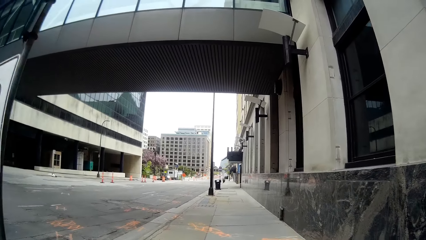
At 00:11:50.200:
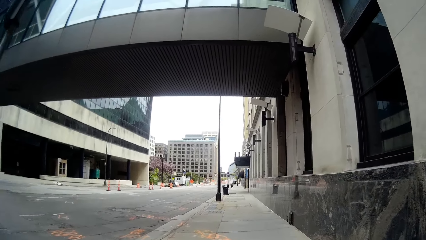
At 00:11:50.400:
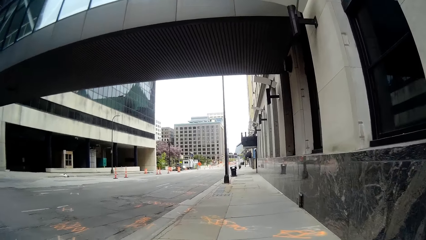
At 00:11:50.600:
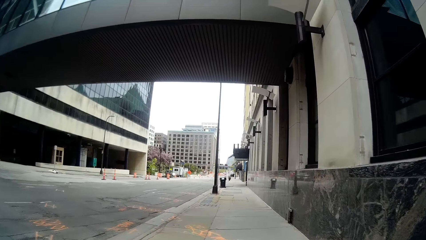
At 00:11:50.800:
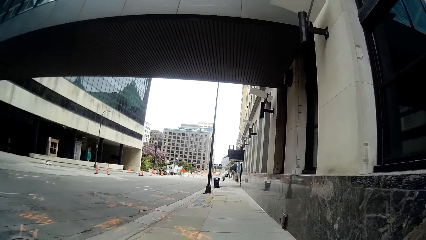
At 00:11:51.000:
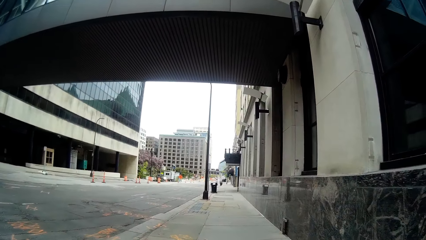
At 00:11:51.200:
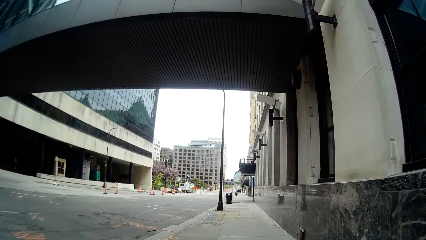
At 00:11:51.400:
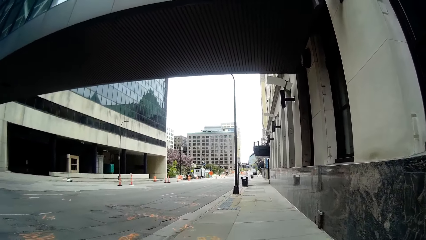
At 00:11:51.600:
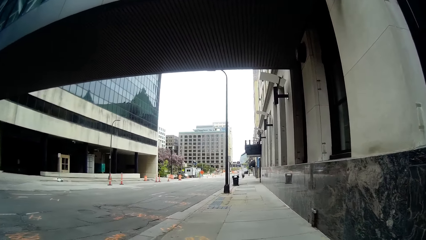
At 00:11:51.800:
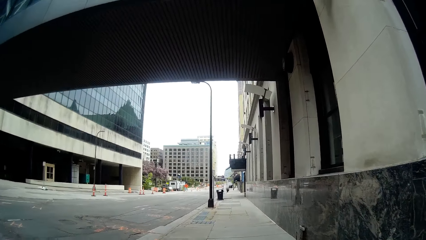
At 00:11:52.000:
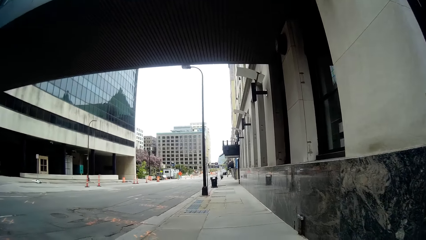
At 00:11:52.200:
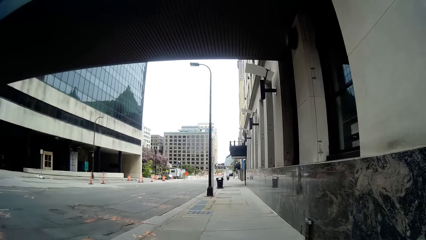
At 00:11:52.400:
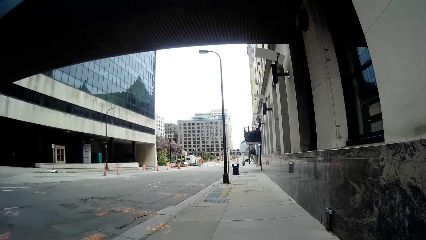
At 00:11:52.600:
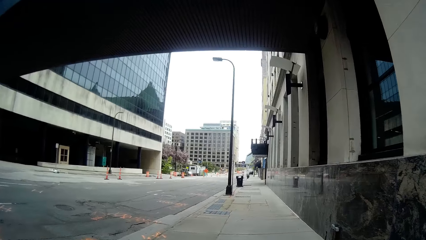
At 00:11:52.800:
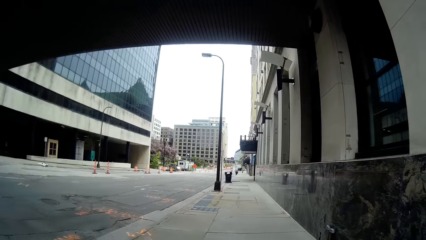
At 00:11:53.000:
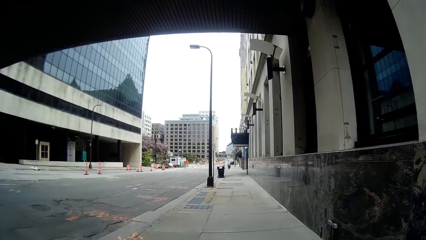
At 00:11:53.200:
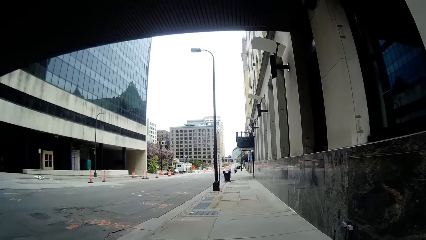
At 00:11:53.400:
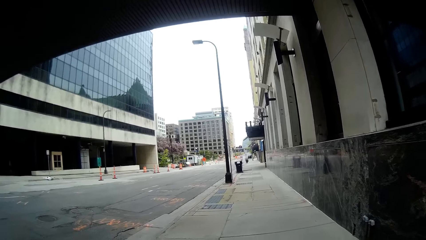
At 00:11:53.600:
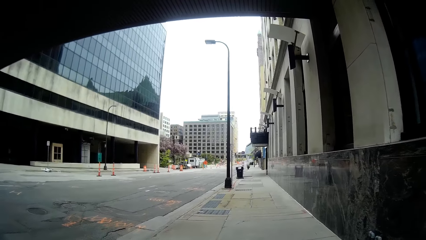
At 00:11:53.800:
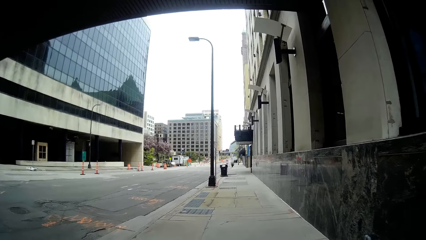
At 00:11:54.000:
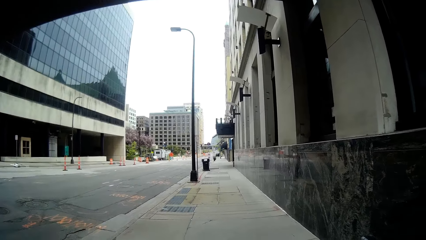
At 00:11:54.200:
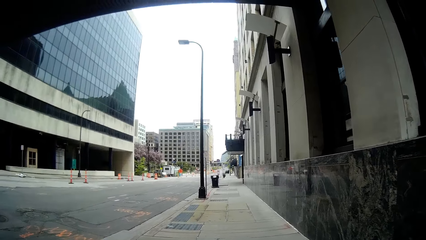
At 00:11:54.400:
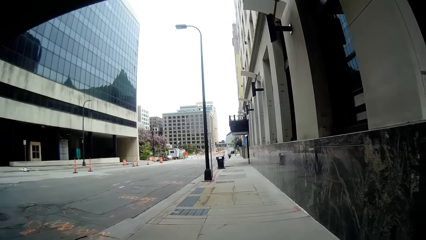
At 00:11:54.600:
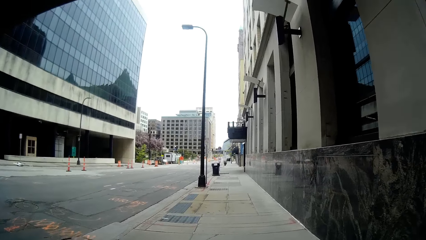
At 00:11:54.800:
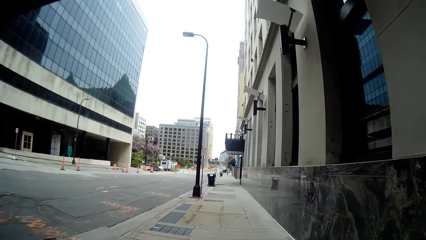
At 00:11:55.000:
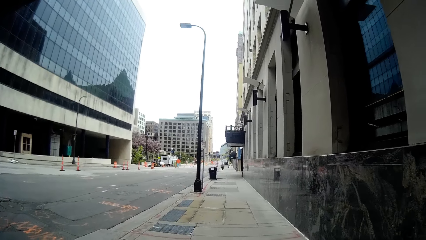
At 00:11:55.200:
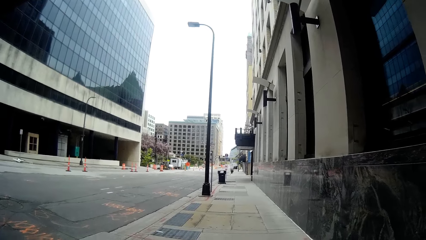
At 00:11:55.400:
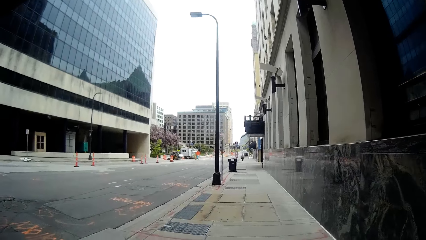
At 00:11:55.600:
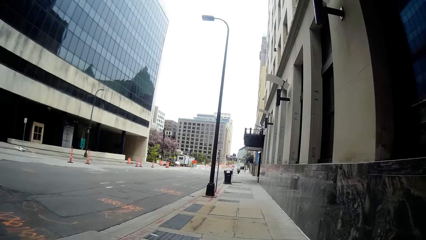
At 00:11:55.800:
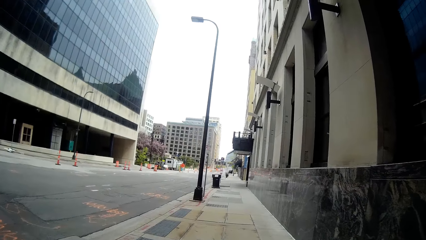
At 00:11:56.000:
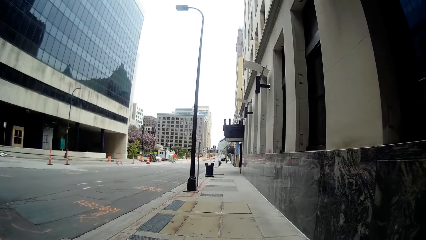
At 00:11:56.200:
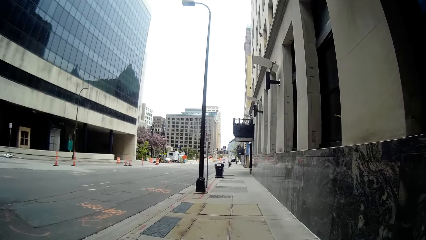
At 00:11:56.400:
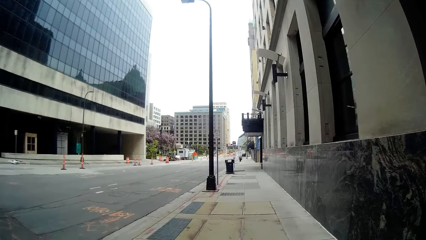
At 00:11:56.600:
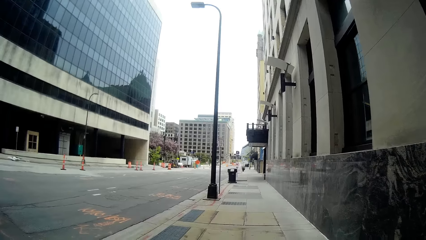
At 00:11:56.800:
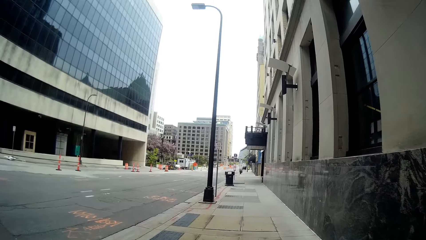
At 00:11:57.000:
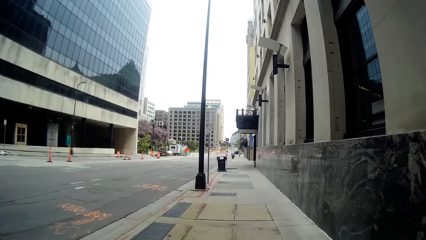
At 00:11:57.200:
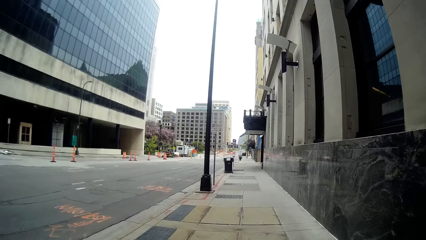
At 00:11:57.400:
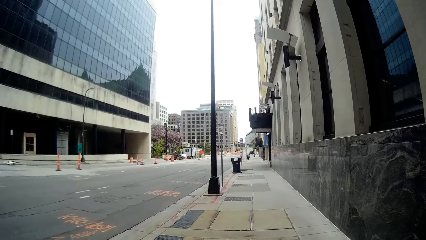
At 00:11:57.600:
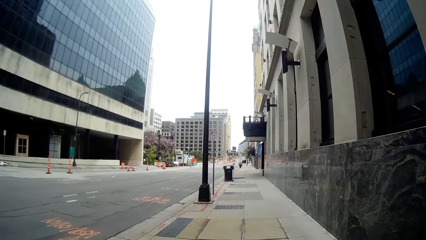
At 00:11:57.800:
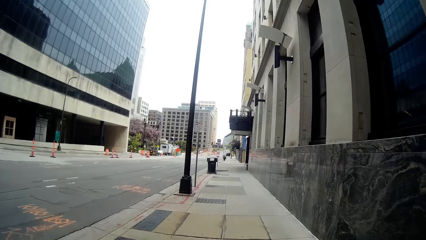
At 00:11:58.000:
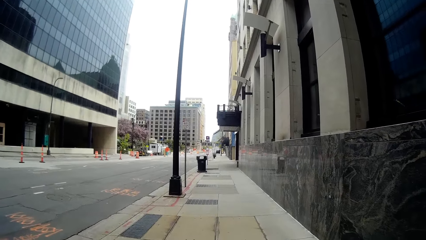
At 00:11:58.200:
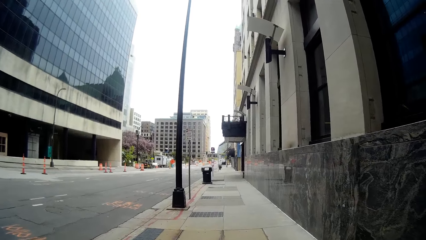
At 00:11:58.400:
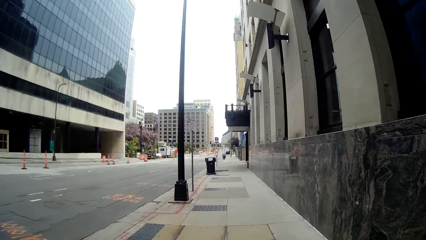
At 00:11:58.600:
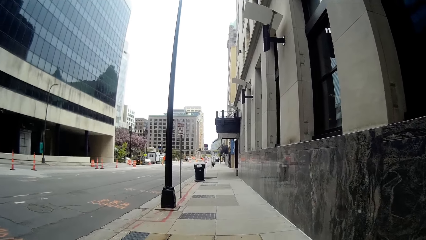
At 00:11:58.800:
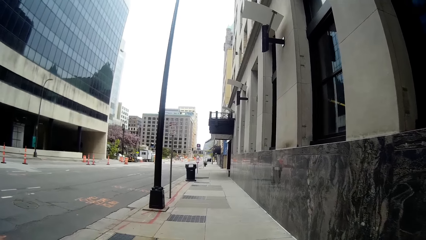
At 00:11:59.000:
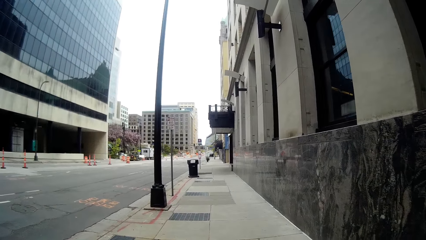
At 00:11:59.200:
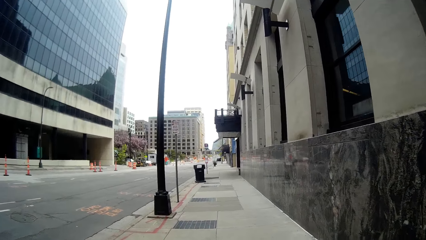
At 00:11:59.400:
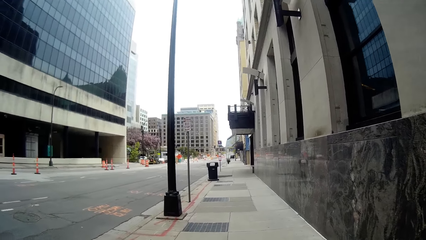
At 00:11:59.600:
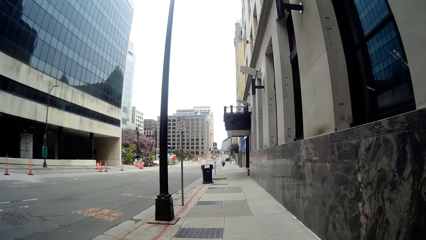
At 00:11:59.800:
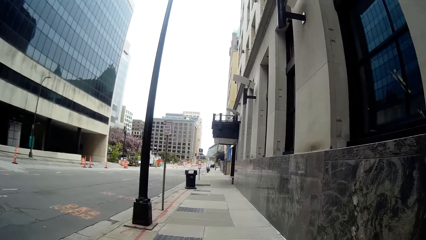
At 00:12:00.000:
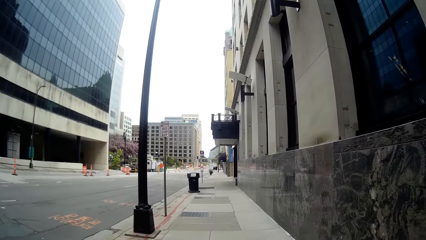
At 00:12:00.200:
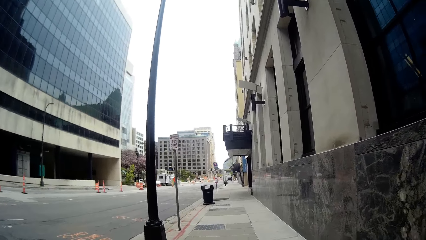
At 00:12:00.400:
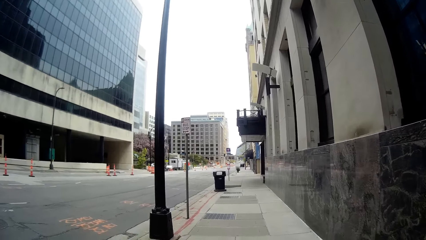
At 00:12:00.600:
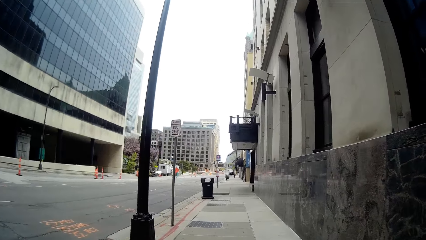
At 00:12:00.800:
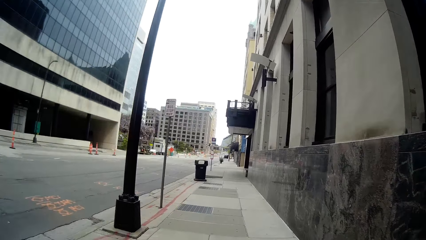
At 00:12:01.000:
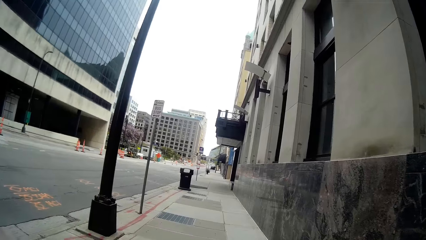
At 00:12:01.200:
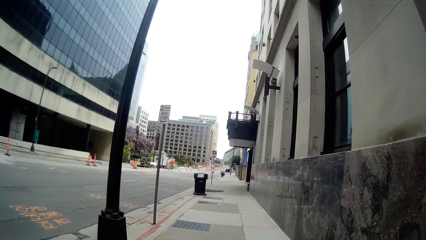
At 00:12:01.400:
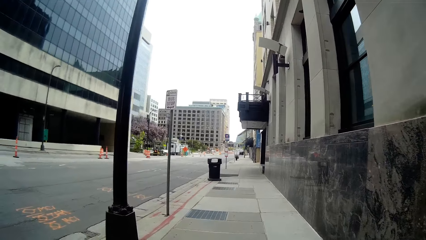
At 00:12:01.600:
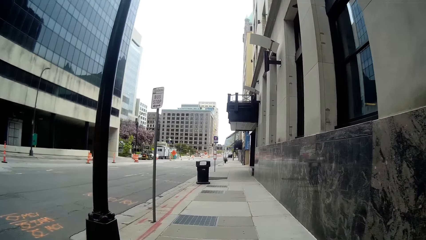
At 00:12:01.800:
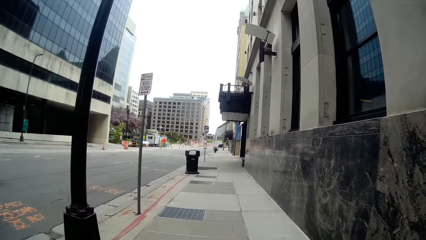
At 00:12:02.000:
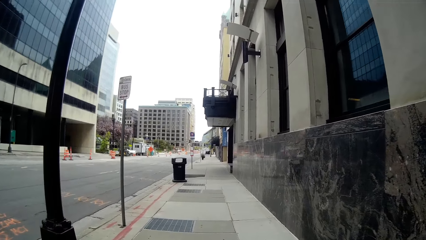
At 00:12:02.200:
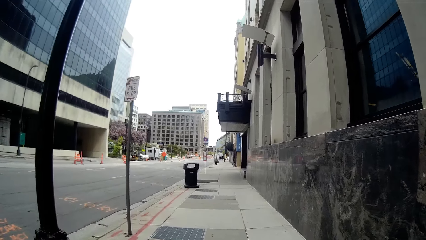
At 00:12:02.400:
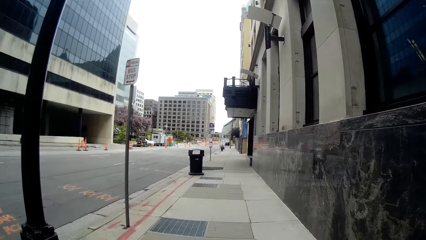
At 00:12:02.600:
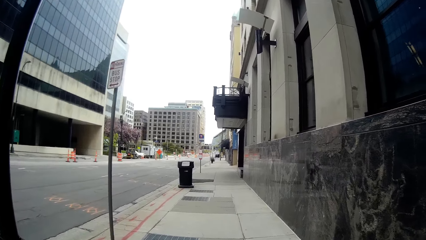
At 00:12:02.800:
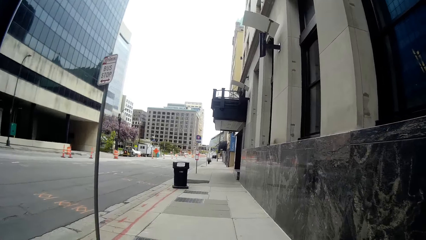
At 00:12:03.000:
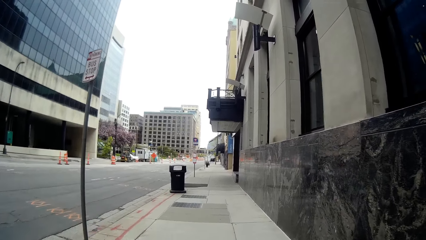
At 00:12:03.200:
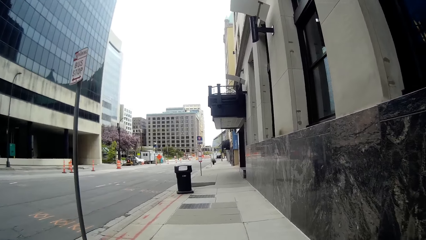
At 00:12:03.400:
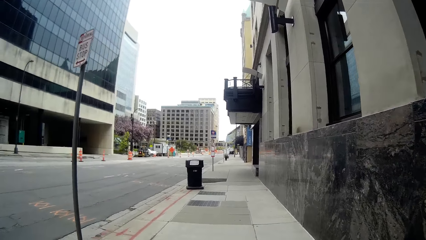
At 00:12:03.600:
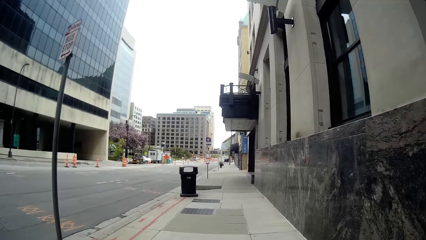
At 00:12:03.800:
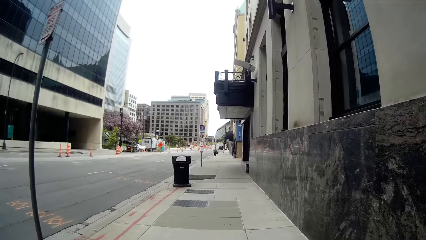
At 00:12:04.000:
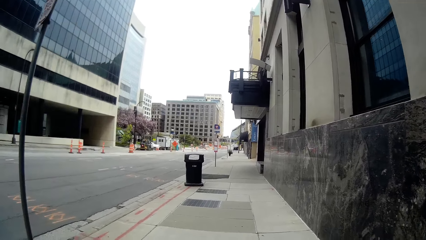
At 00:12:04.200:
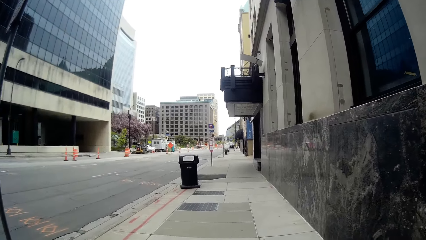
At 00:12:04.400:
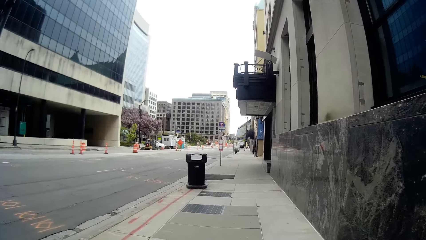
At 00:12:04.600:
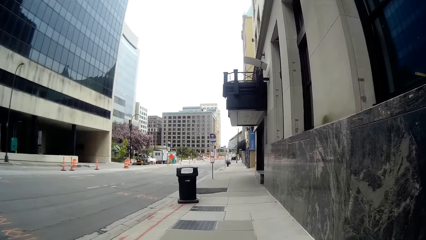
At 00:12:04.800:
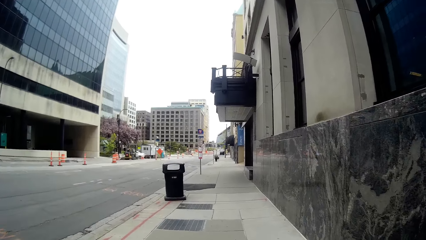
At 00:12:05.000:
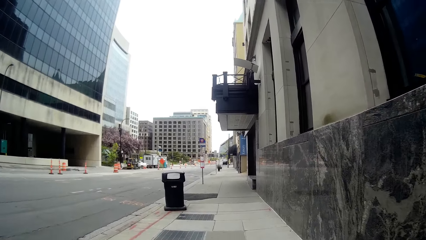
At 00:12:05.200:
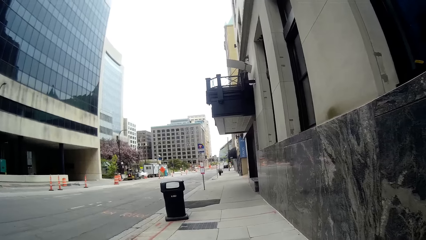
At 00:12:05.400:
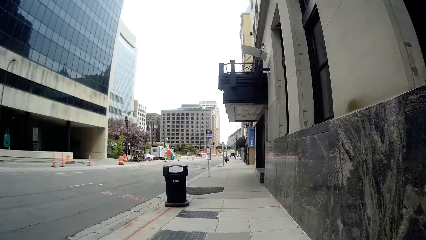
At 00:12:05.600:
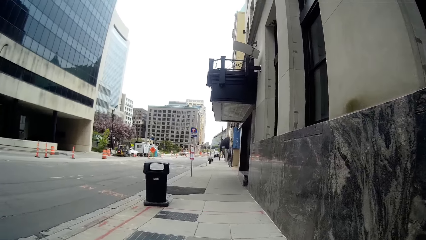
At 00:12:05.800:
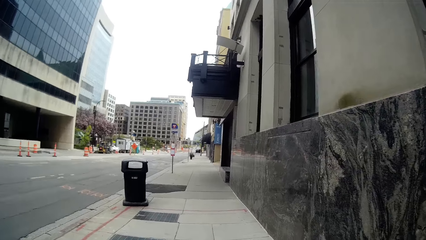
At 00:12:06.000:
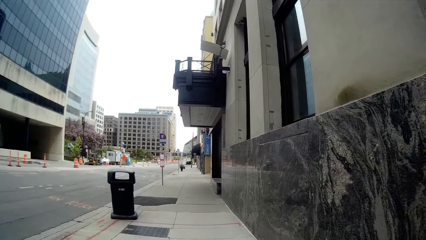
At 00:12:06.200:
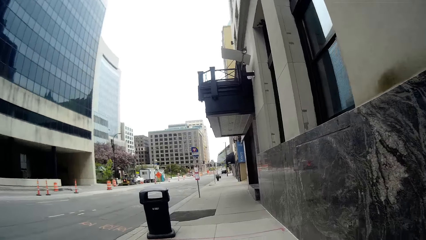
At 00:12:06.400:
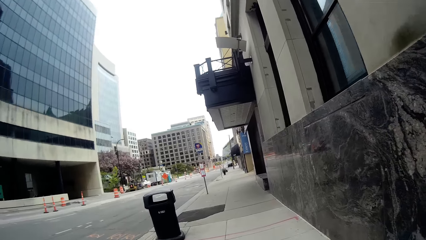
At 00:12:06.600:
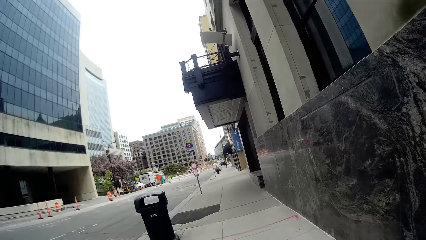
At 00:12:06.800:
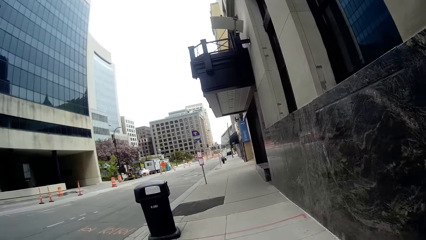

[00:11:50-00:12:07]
The woman interacts with the camera wearer. The woman talks to the camera wearer. The camera wearer talks to the woman. They walk around.
